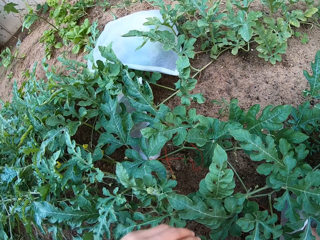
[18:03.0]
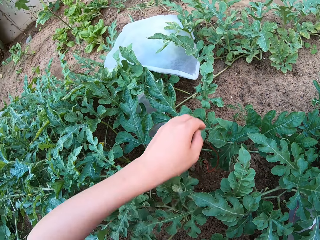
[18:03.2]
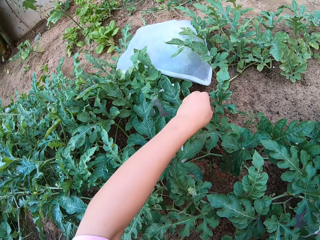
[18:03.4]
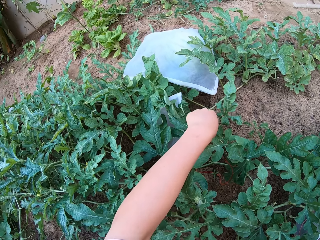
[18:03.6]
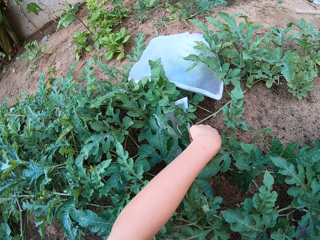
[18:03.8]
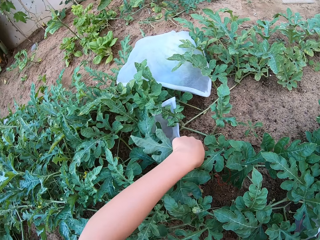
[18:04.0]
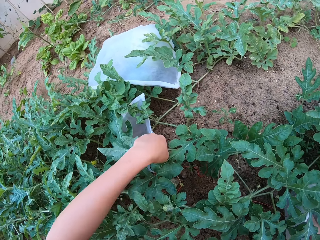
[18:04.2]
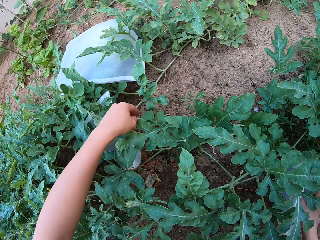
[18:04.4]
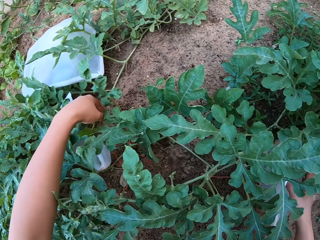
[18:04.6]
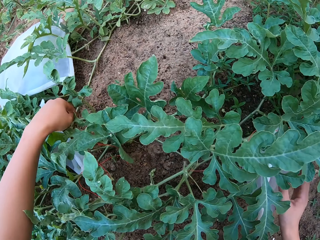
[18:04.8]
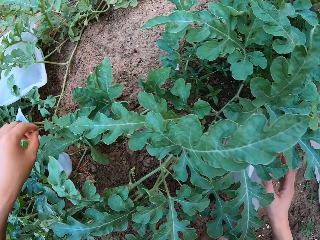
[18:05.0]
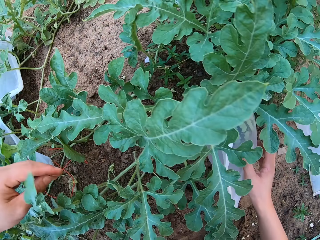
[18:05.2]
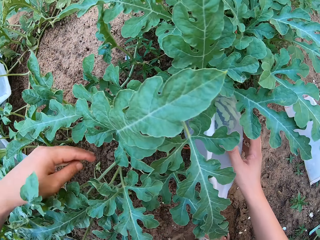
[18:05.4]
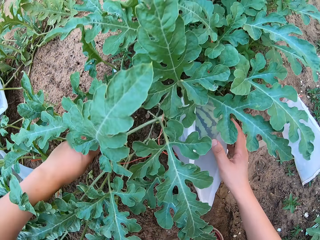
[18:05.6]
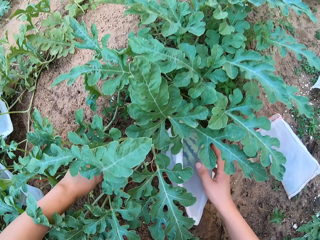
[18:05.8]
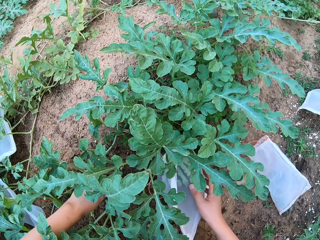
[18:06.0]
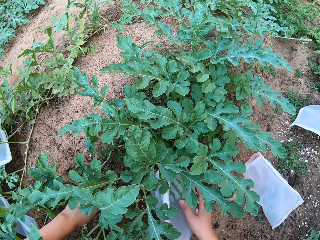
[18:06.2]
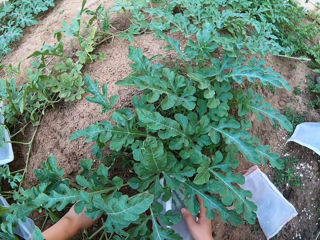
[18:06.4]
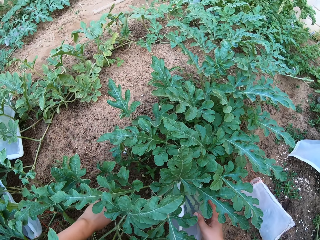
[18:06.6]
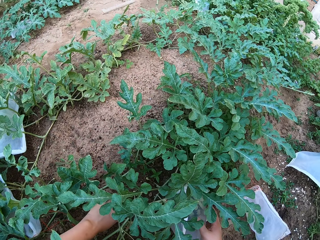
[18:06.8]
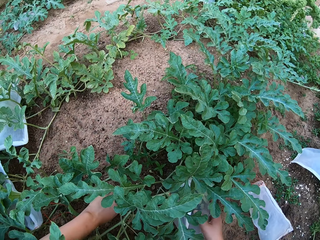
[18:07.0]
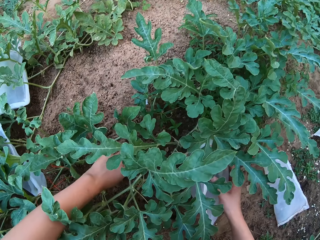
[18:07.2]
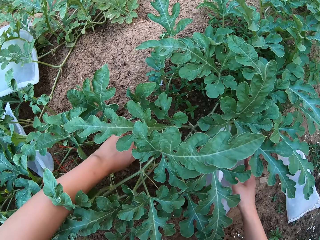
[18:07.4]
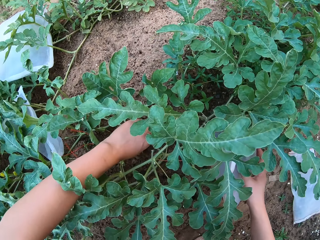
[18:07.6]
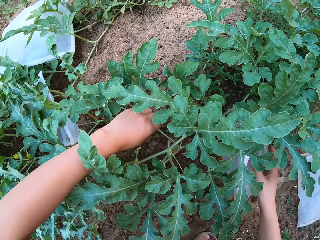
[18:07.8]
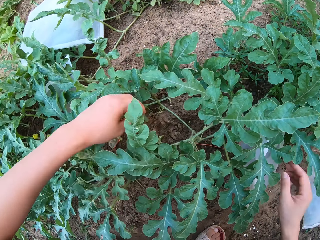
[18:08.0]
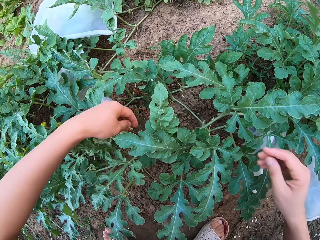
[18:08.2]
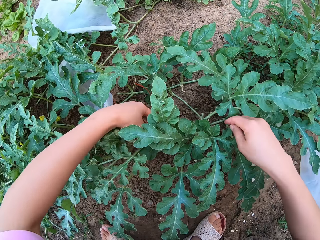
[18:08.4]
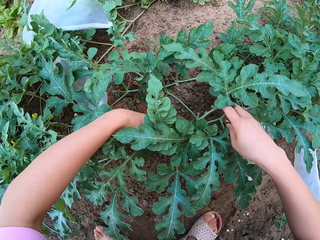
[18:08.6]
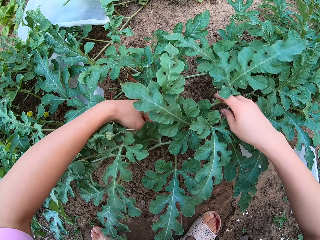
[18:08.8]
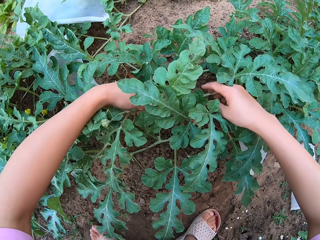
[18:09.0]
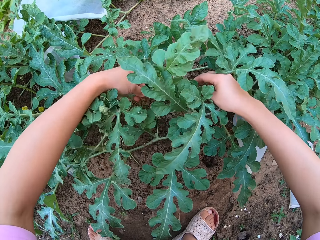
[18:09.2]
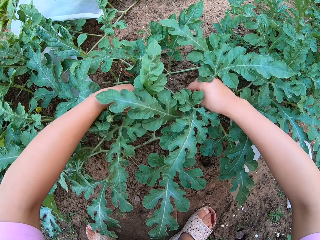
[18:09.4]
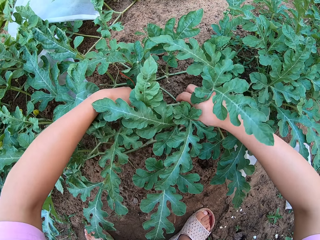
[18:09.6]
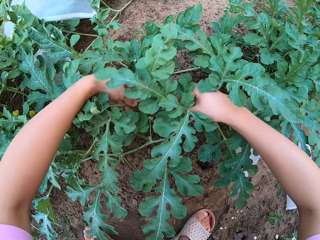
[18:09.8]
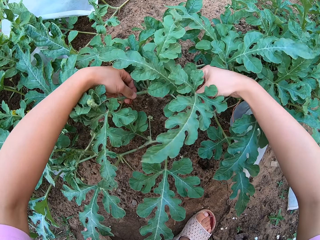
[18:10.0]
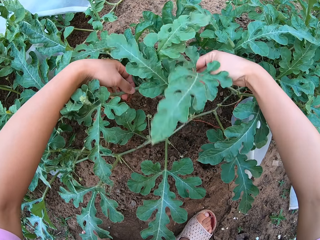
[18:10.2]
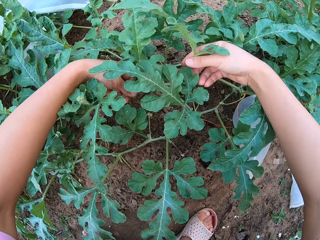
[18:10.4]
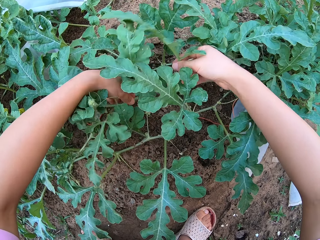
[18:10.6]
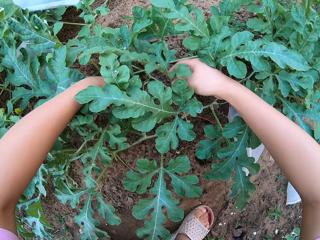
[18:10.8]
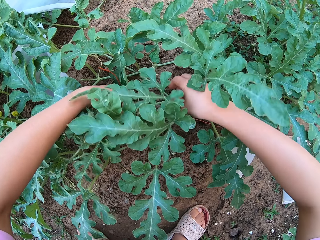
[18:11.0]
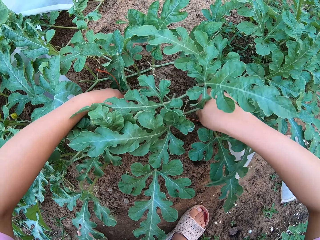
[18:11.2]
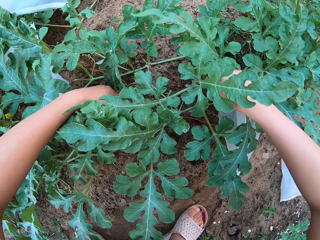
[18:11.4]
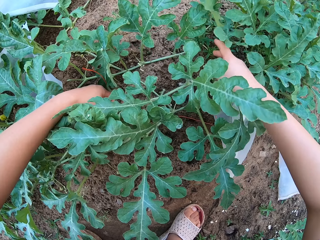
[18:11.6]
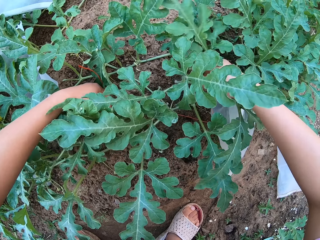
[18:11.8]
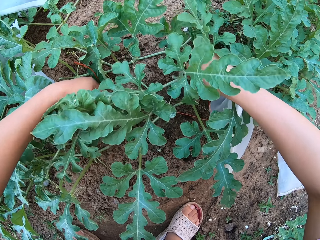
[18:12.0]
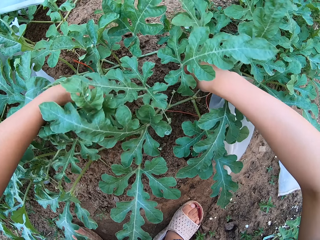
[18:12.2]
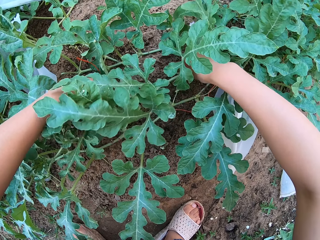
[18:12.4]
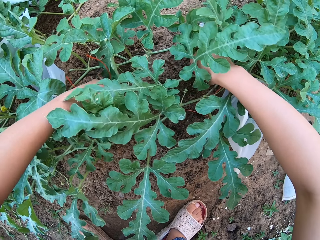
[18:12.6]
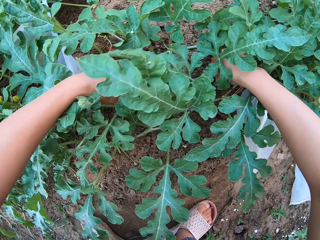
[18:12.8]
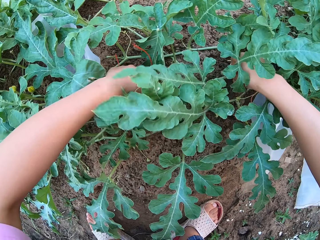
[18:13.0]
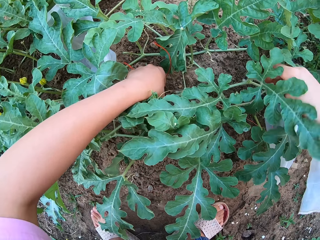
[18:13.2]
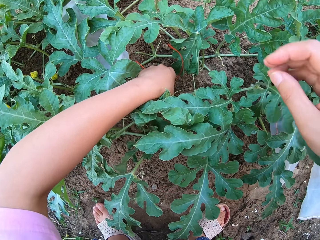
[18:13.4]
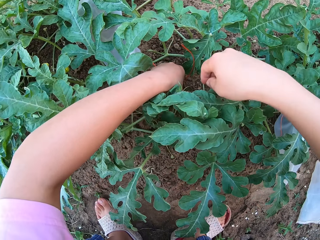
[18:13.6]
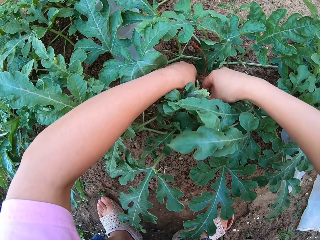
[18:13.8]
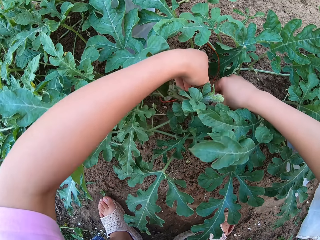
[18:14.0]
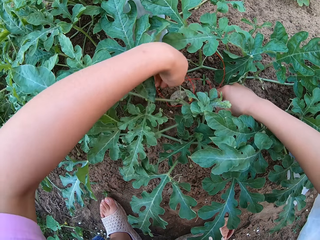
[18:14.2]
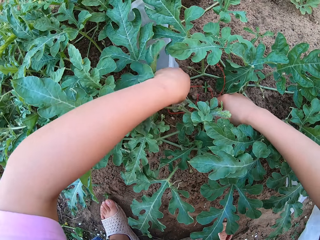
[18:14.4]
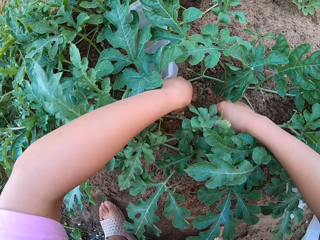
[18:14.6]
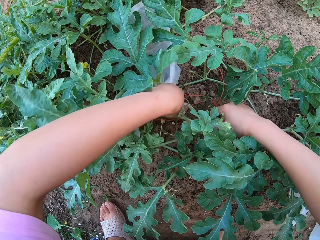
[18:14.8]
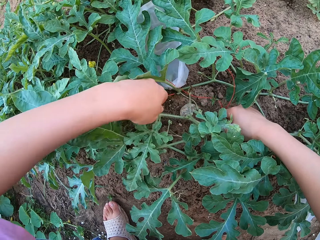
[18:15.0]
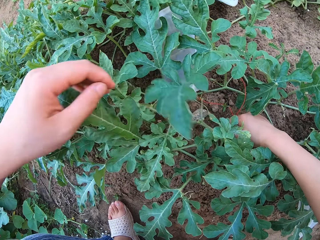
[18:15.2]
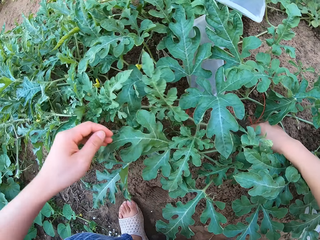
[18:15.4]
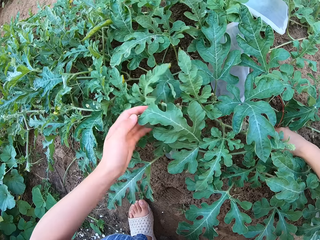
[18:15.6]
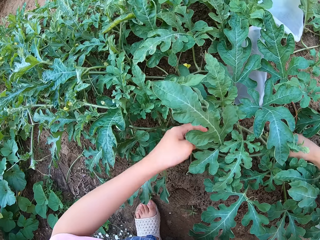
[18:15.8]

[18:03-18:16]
The camera wearer stares around on a melon plant garden. They clutch the melon plant stem with their hands.

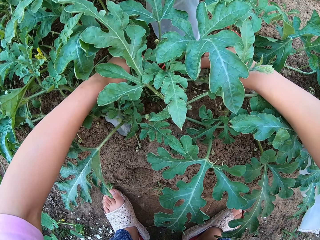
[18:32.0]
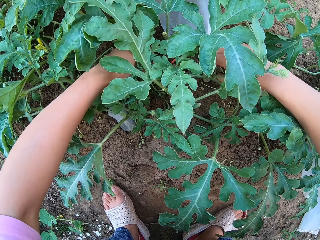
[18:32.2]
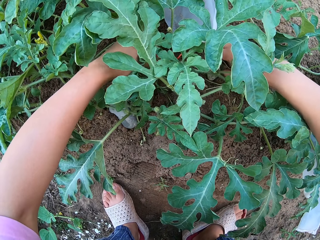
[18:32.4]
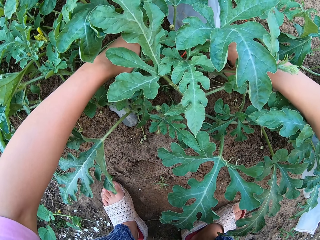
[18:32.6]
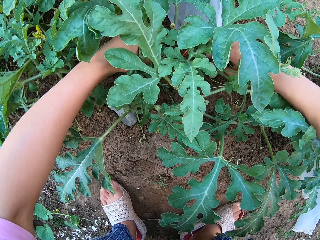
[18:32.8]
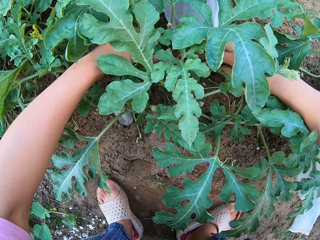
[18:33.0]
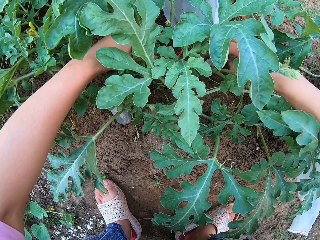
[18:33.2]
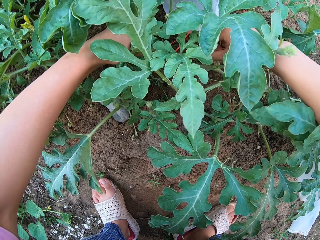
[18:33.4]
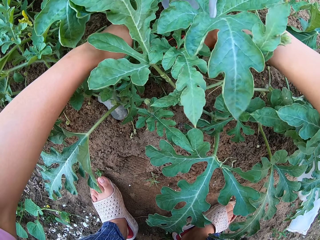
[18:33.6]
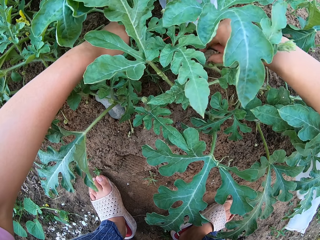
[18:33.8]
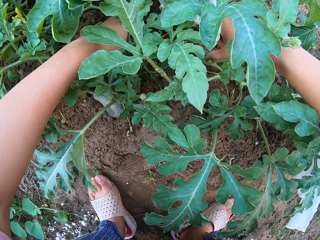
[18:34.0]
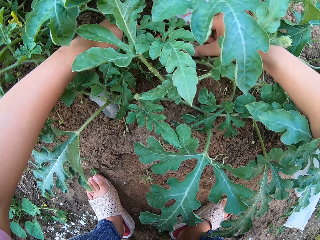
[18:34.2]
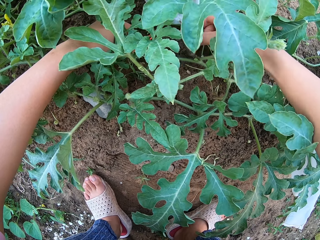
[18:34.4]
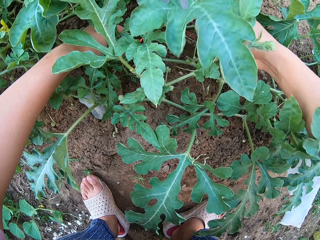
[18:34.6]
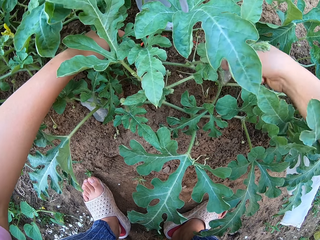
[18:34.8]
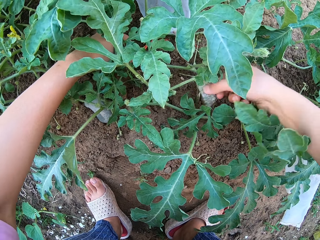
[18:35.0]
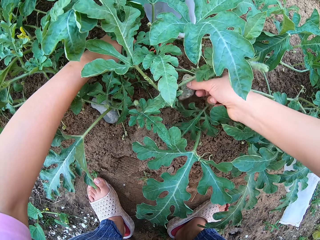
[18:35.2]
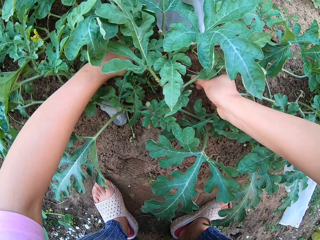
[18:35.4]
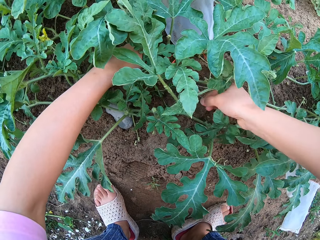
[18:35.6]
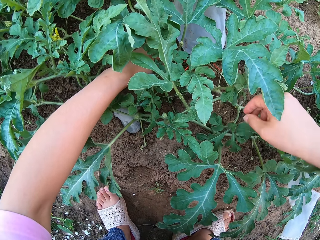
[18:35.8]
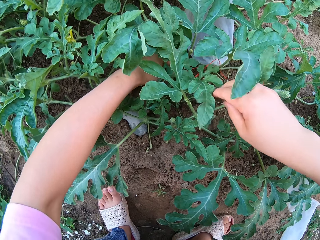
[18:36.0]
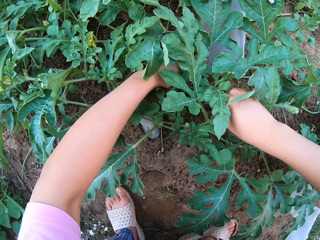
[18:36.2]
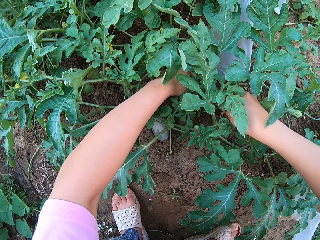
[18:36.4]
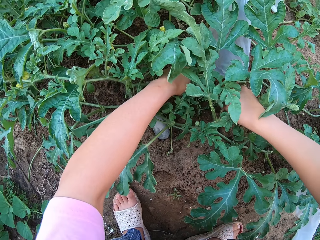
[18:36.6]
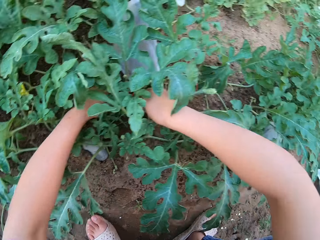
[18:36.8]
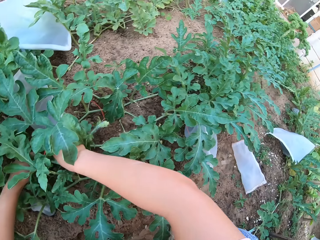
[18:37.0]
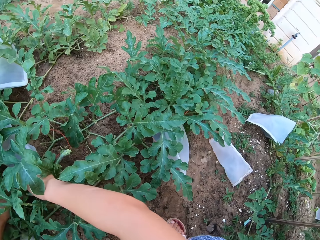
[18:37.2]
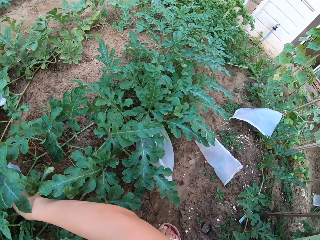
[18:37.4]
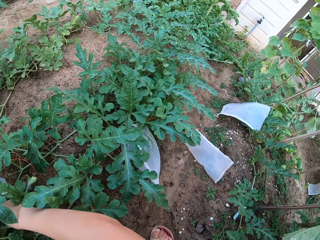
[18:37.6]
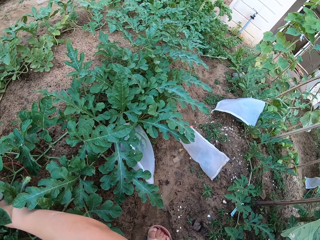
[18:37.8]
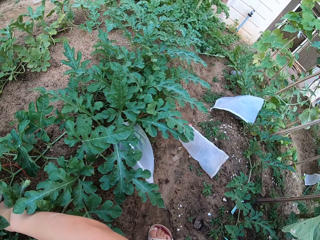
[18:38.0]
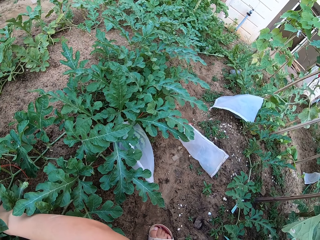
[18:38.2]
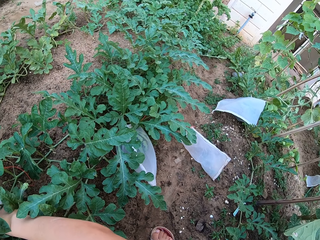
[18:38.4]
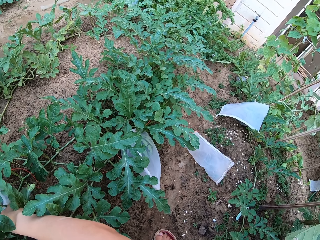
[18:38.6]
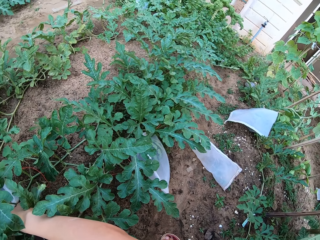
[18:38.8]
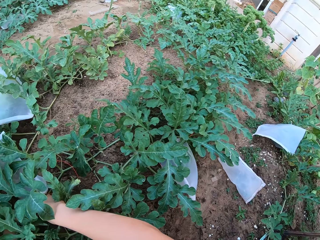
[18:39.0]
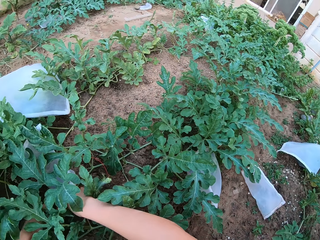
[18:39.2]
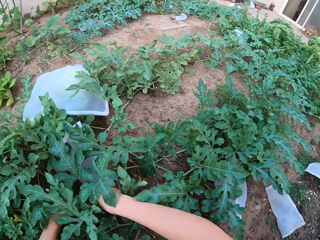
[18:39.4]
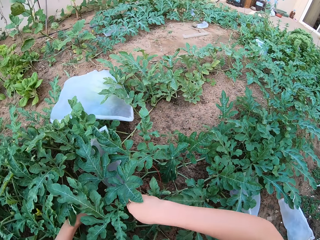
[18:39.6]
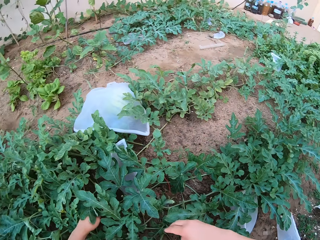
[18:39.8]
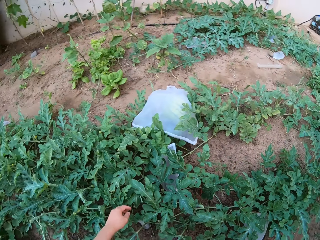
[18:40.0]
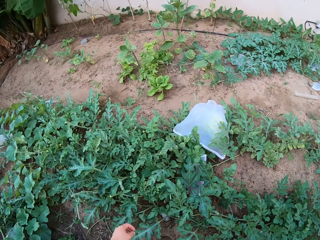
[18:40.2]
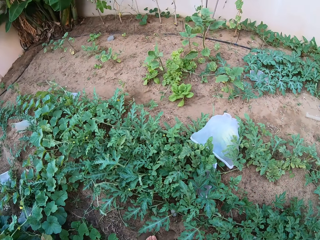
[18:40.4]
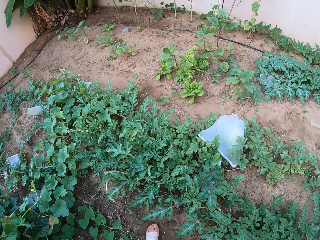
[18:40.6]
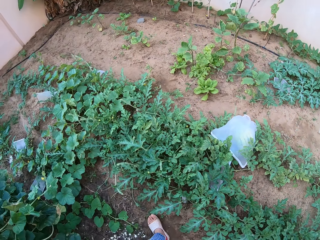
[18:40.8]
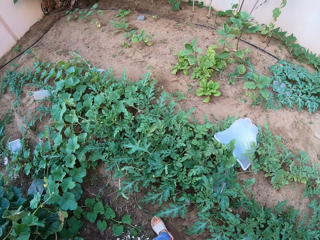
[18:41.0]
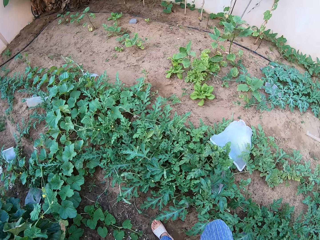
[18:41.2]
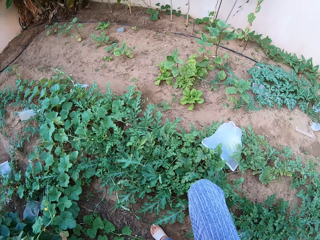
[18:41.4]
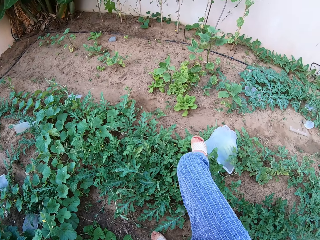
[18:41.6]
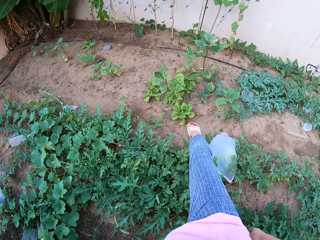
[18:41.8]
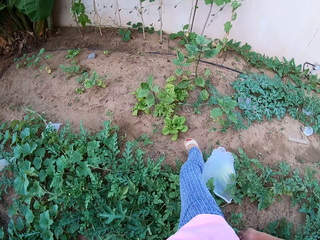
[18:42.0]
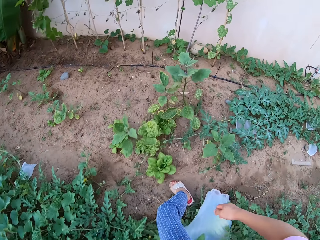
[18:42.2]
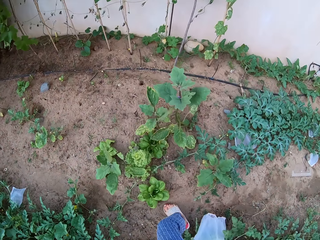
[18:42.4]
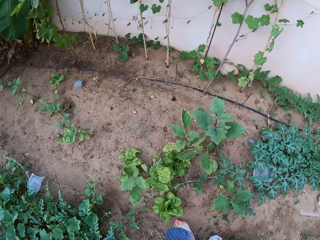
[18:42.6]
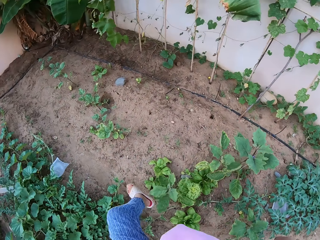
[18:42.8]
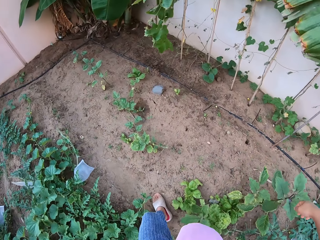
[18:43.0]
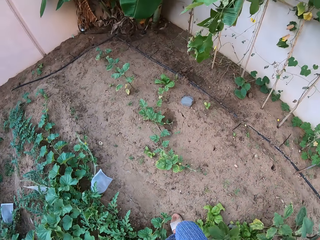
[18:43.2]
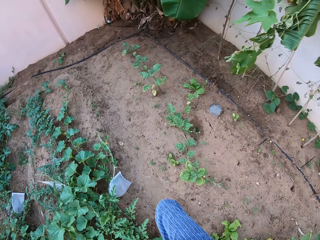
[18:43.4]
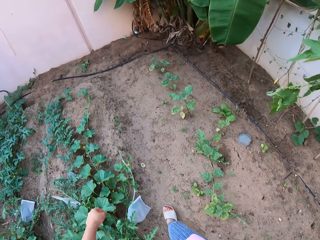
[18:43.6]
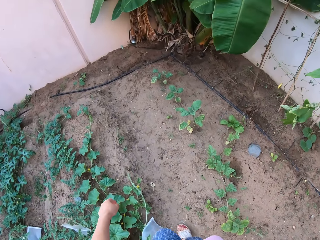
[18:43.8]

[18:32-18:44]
The camera wearer puts a stone at the bottom of the plant. They stand up. They jump the plant.
